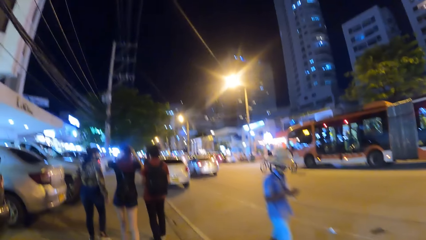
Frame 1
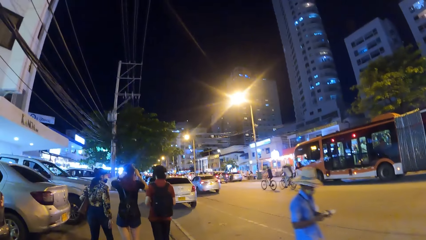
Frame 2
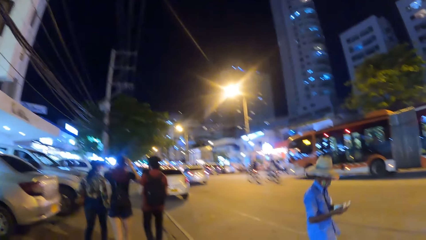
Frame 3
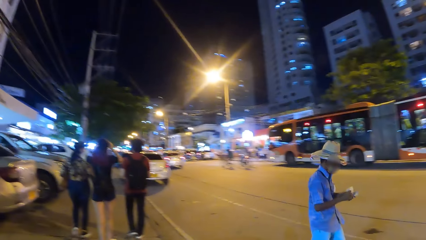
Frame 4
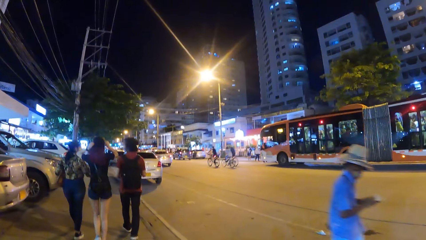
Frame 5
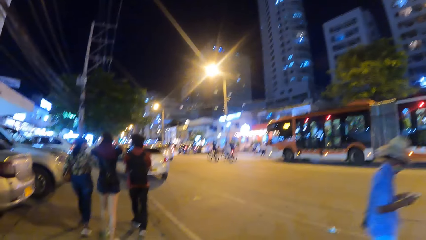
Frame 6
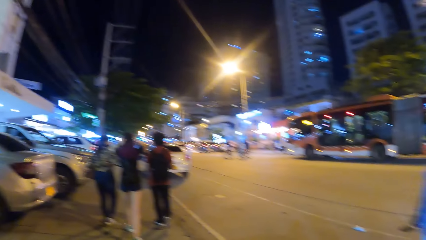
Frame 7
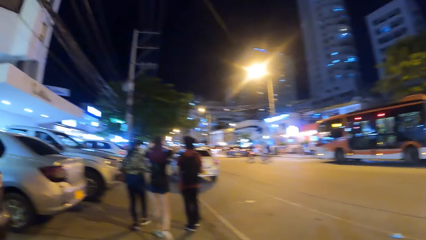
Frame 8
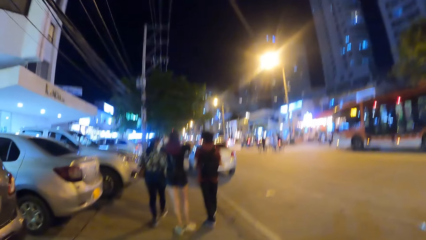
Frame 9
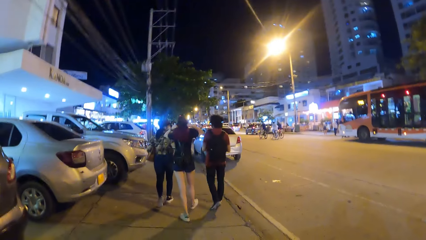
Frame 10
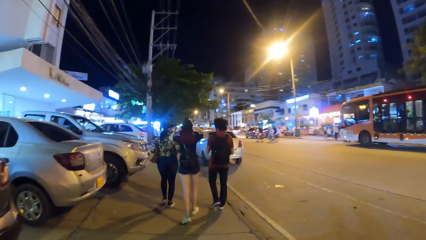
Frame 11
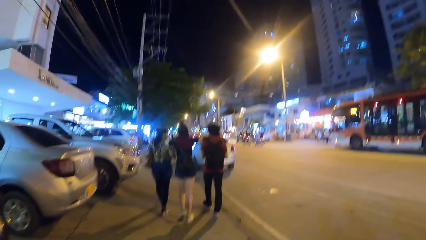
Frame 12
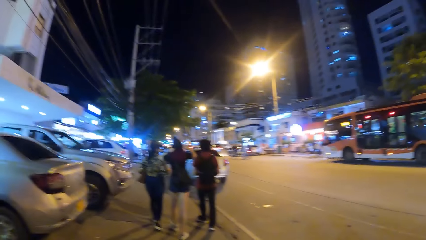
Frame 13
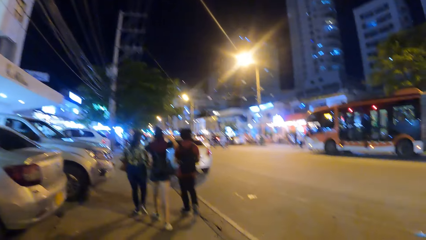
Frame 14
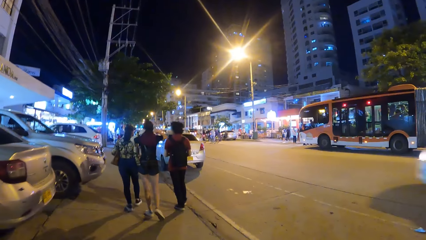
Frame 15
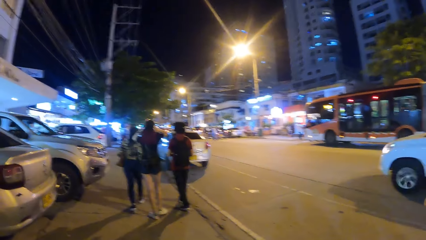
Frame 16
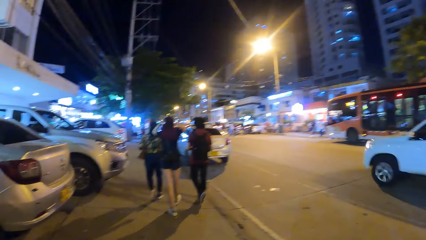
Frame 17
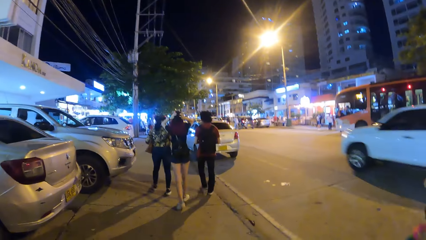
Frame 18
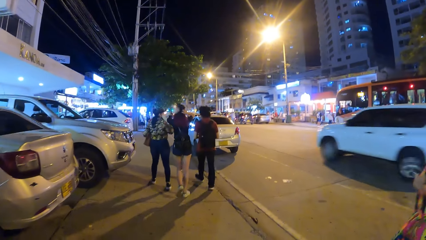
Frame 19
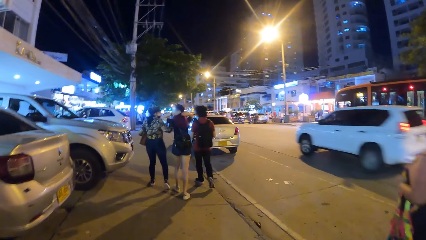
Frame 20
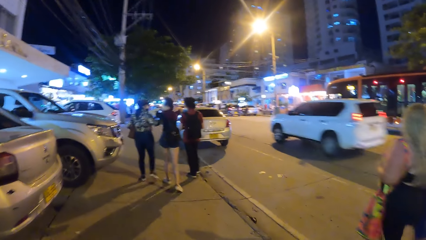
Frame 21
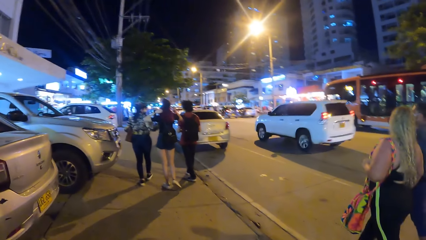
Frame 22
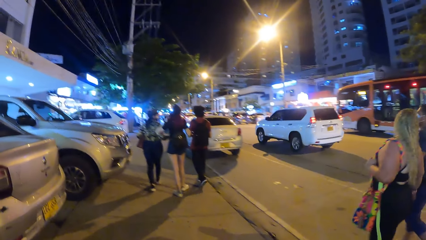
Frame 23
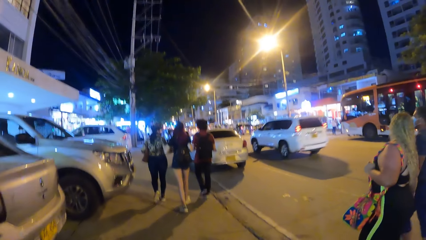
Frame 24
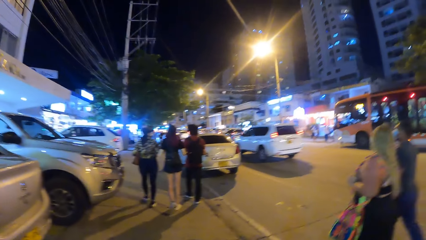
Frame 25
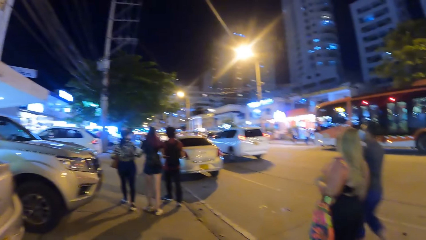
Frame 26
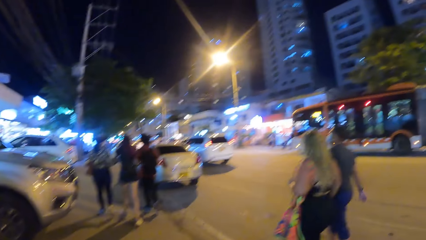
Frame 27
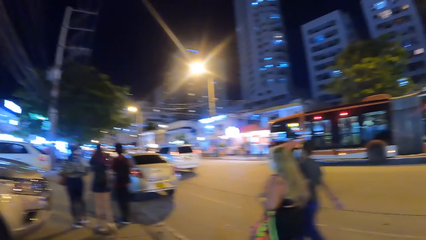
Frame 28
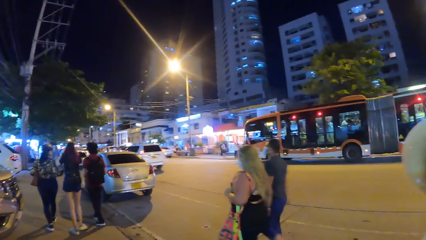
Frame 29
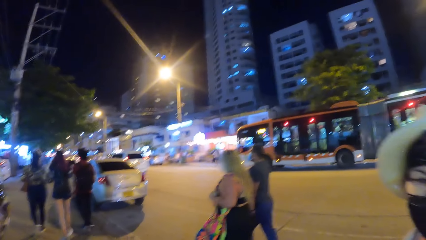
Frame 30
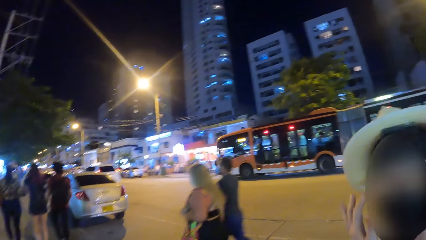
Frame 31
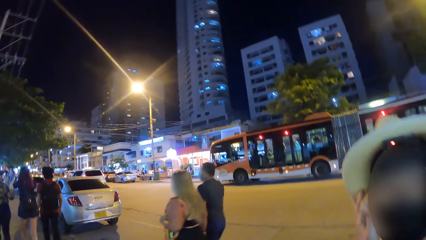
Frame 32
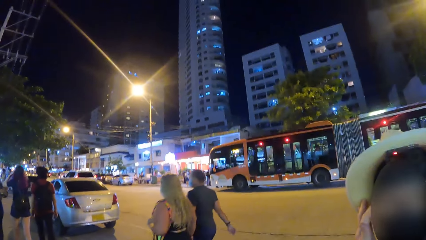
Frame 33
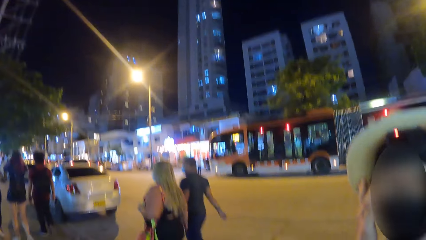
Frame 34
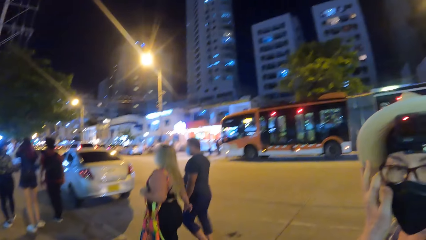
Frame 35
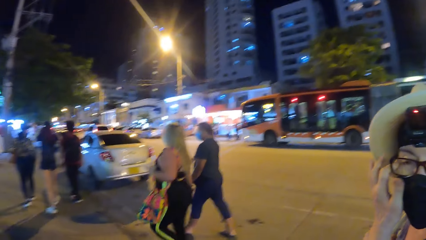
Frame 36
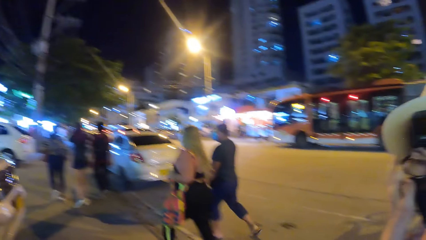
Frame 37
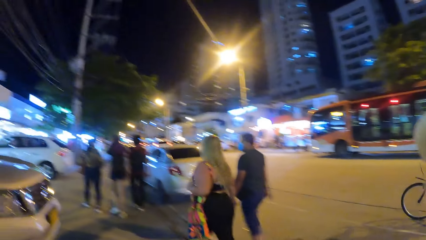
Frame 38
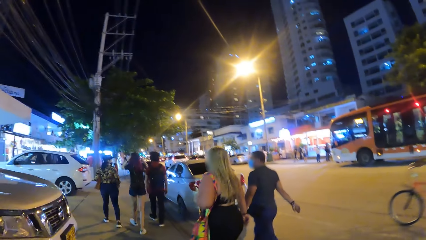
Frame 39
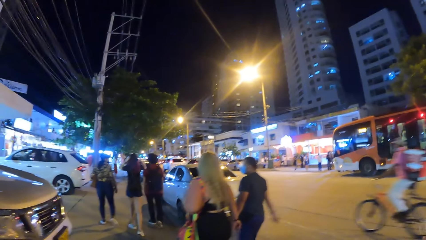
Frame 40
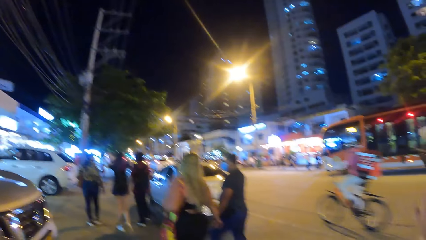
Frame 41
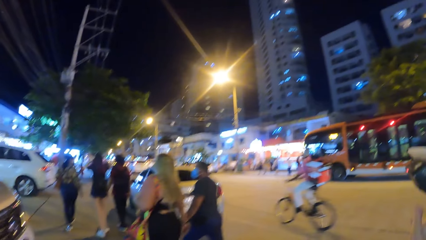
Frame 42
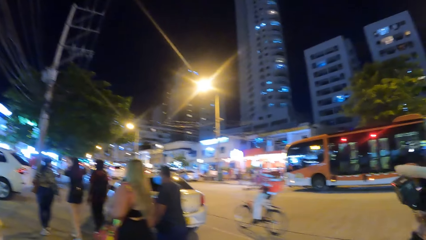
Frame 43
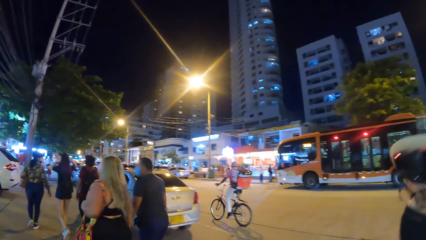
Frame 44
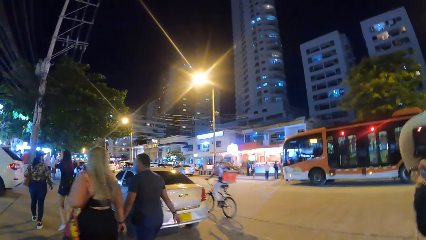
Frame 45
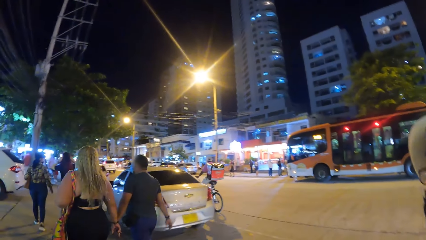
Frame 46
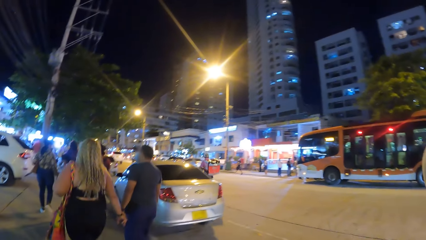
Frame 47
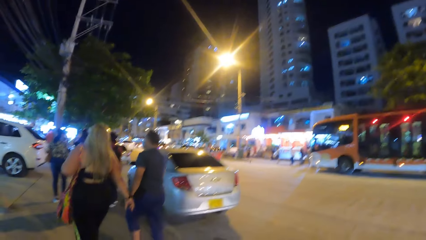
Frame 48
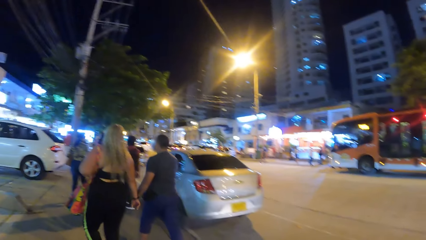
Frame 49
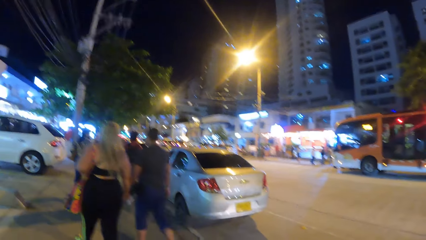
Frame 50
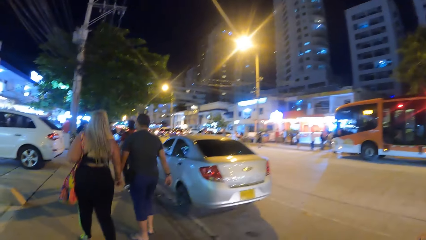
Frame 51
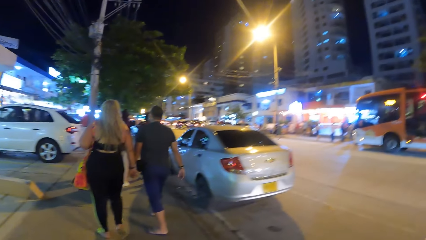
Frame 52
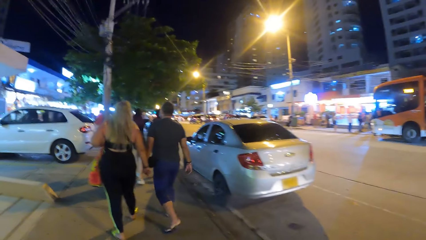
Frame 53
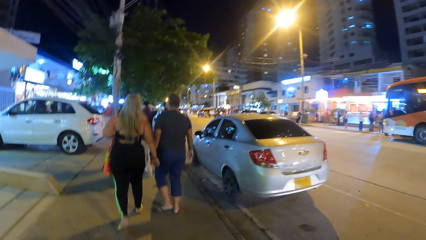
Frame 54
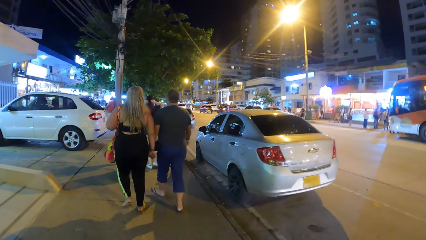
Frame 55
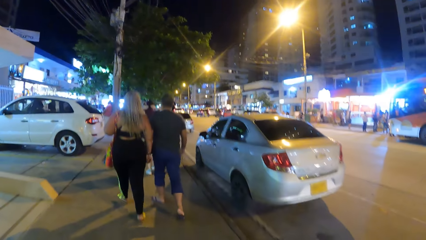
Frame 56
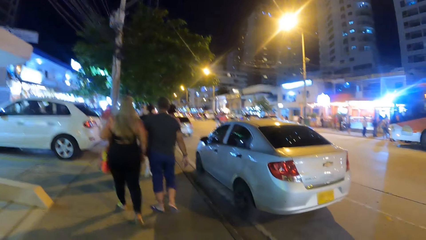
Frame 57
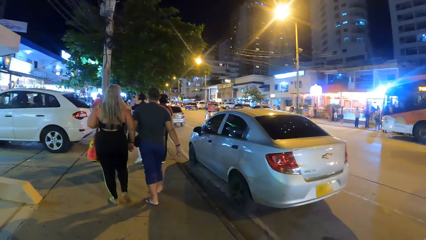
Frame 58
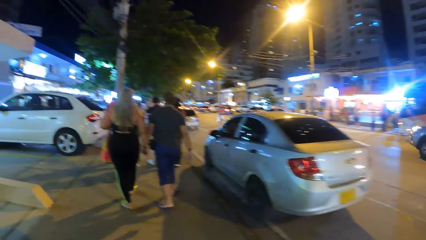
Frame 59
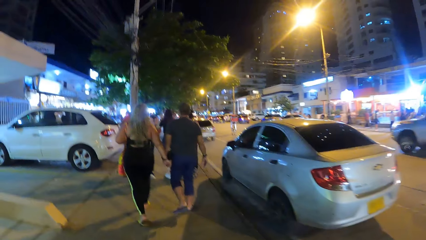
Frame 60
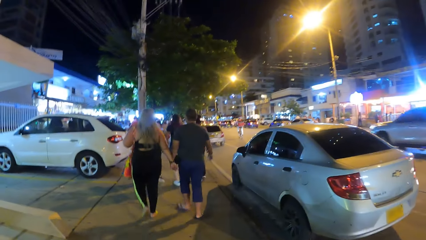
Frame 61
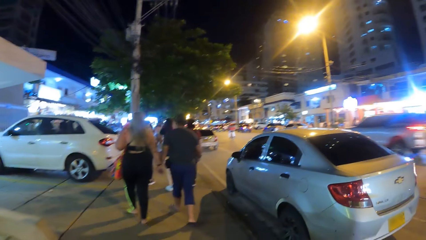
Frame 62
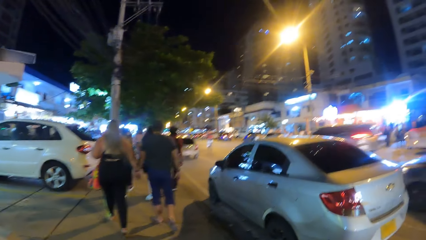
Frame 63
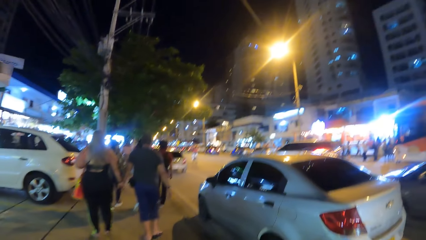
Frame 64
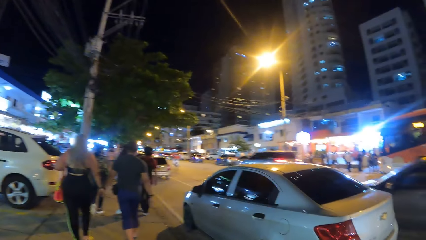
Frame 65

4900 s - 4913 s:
The camera wearer interacts with a woman. The woman rubs her face with her hand. The camera wearer walks on the pavement with the woman. They interact with the woman.
